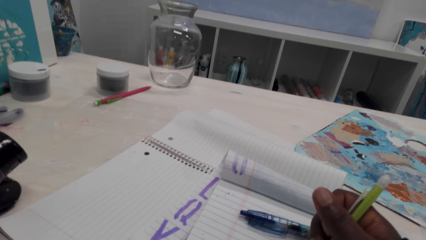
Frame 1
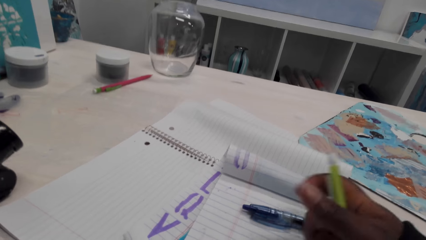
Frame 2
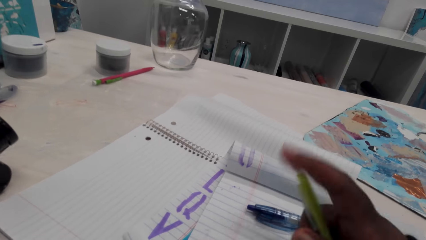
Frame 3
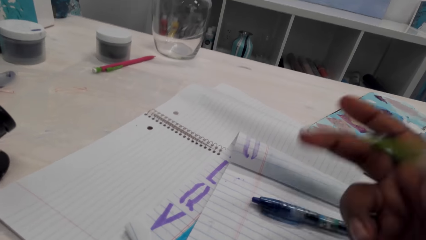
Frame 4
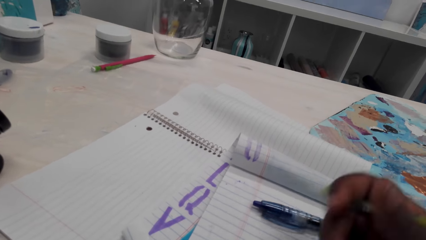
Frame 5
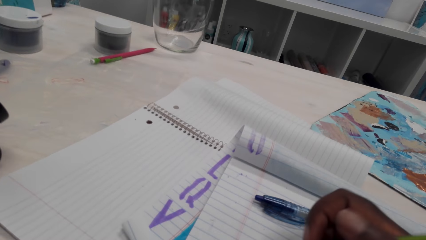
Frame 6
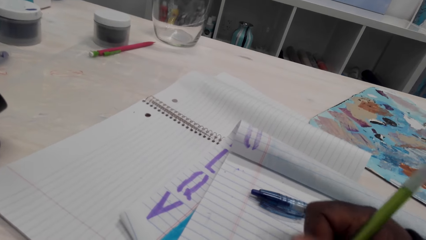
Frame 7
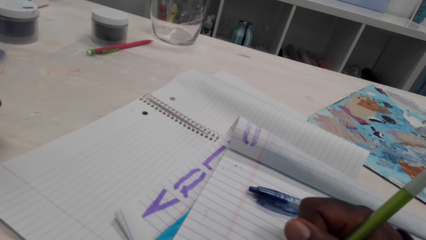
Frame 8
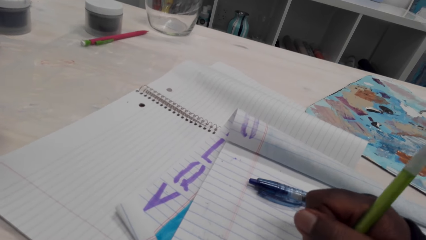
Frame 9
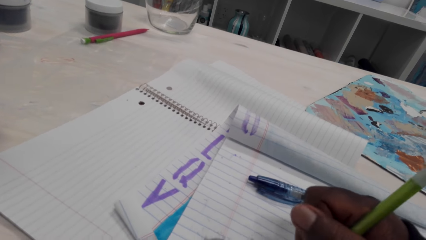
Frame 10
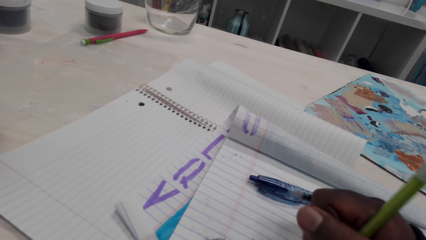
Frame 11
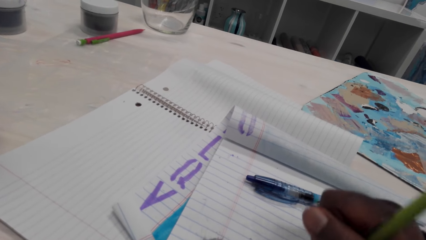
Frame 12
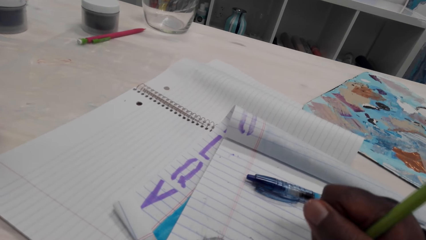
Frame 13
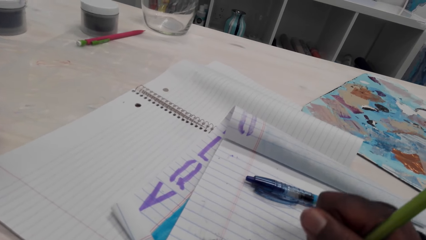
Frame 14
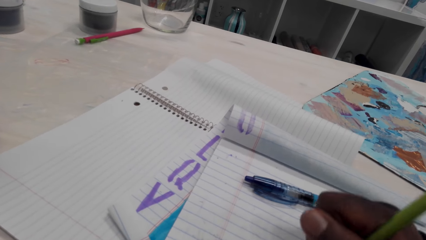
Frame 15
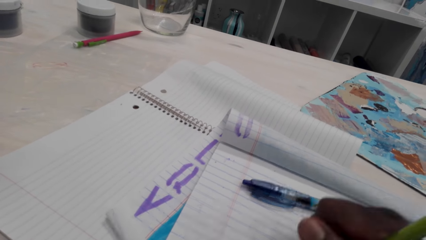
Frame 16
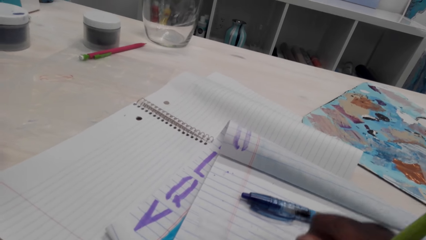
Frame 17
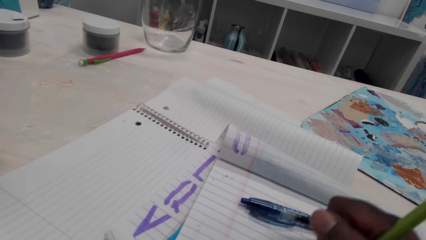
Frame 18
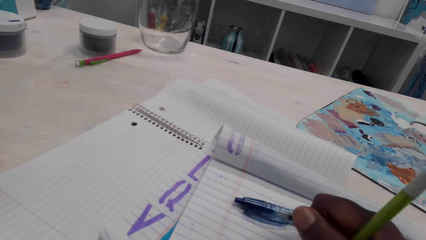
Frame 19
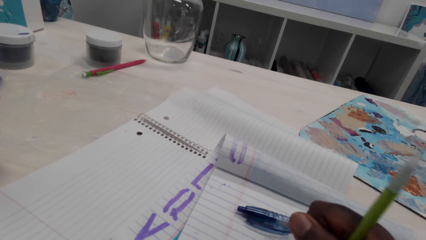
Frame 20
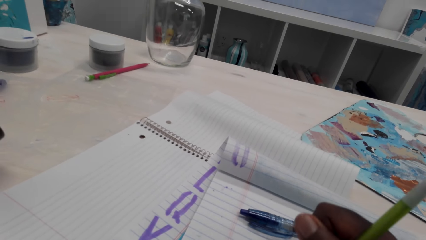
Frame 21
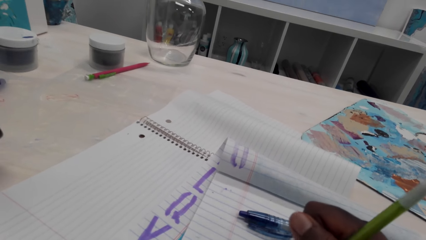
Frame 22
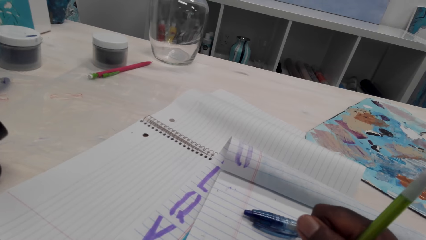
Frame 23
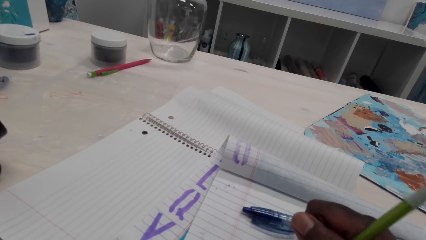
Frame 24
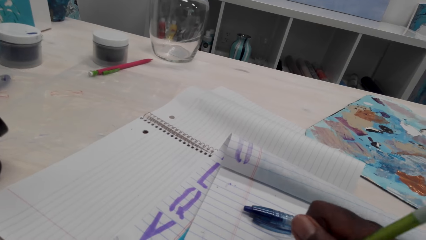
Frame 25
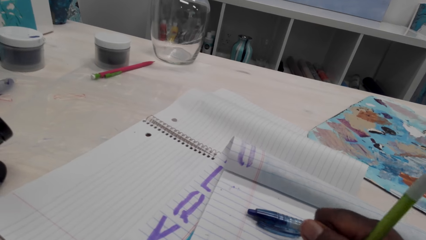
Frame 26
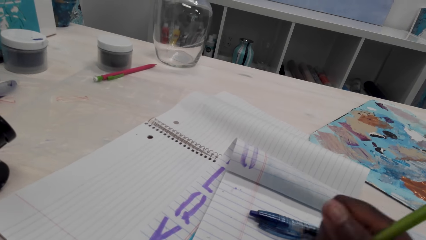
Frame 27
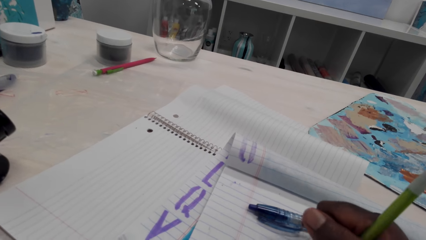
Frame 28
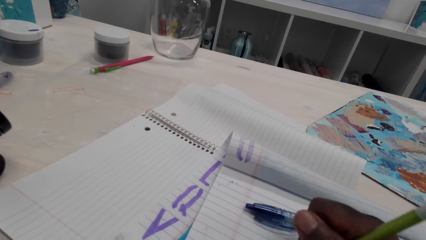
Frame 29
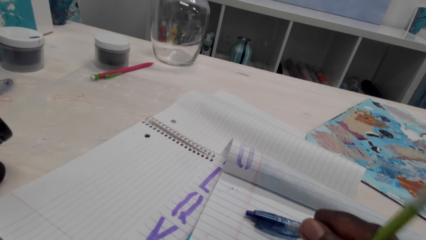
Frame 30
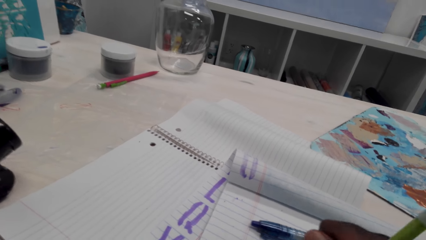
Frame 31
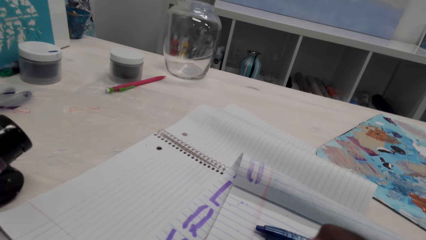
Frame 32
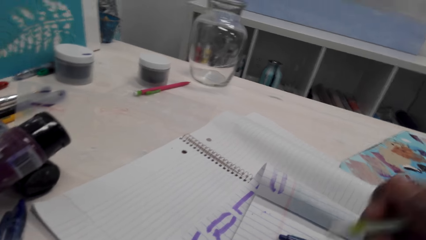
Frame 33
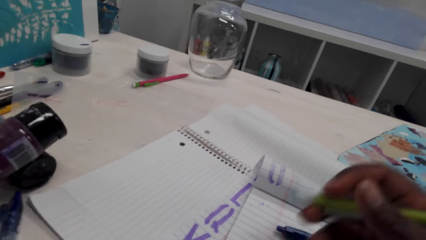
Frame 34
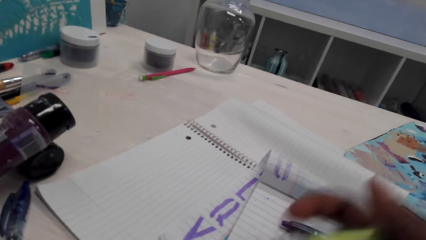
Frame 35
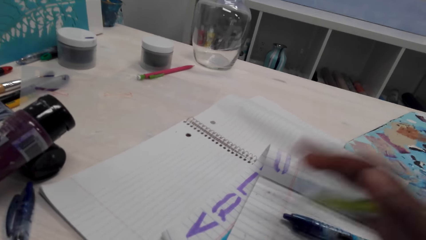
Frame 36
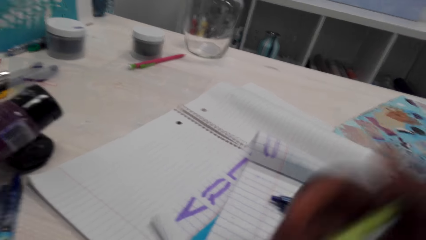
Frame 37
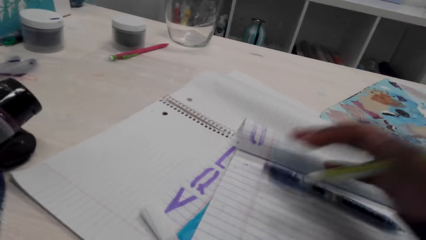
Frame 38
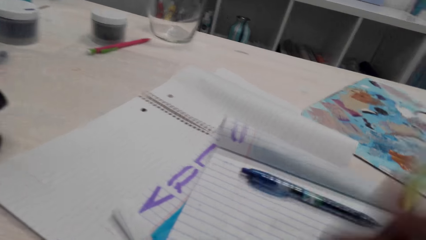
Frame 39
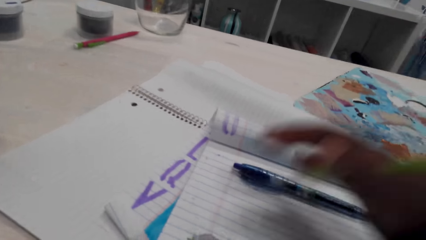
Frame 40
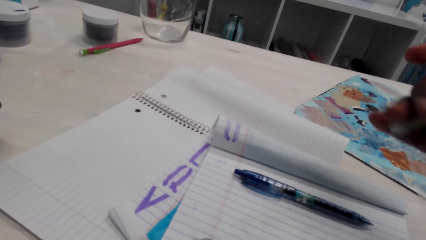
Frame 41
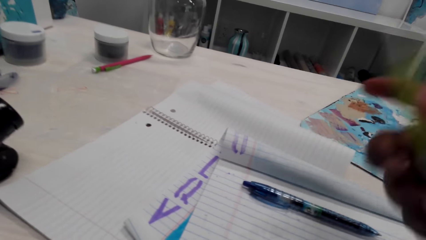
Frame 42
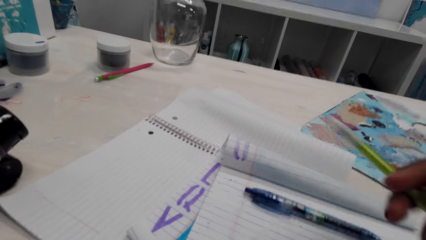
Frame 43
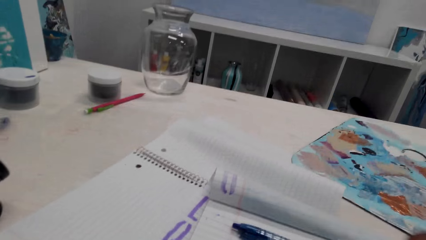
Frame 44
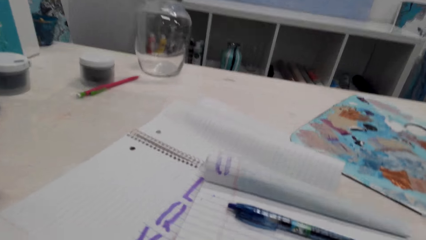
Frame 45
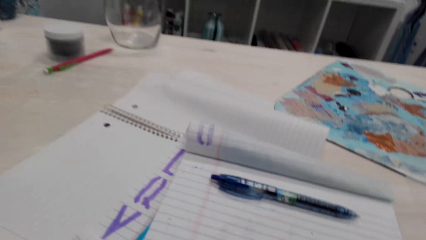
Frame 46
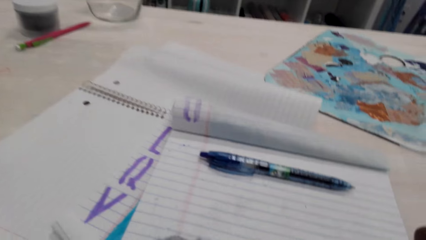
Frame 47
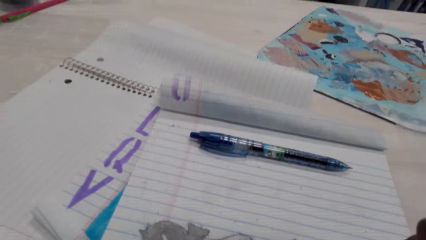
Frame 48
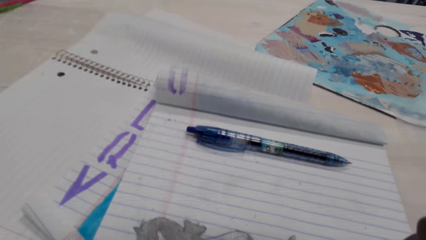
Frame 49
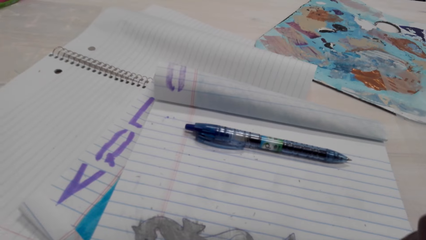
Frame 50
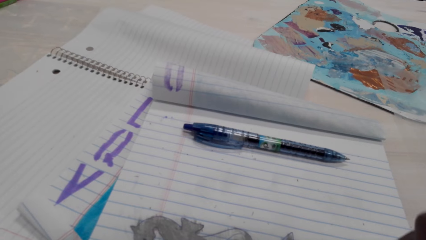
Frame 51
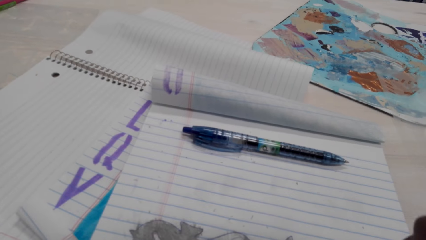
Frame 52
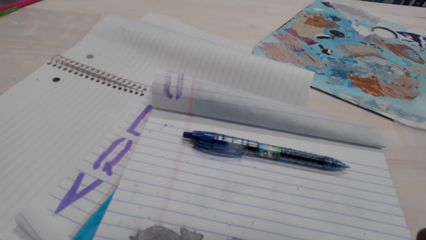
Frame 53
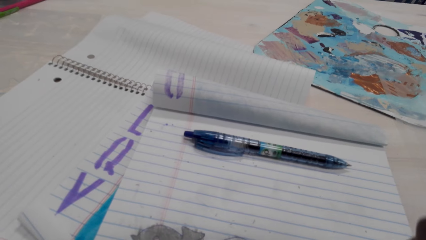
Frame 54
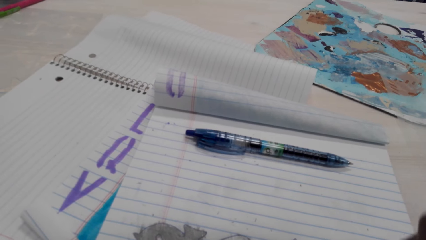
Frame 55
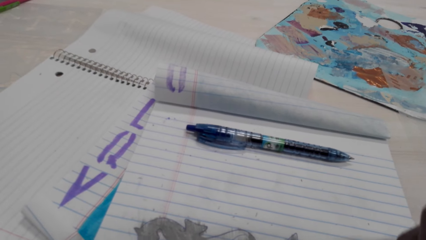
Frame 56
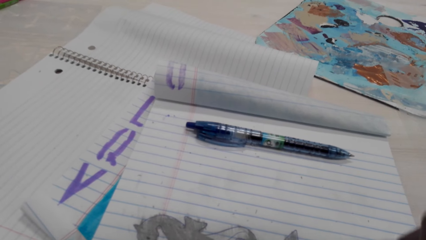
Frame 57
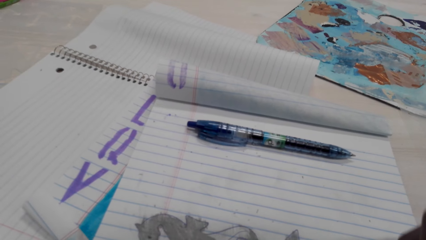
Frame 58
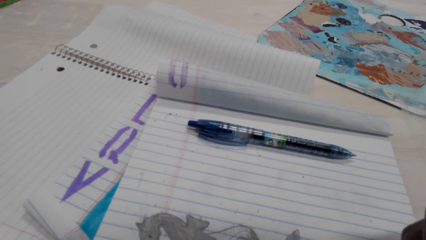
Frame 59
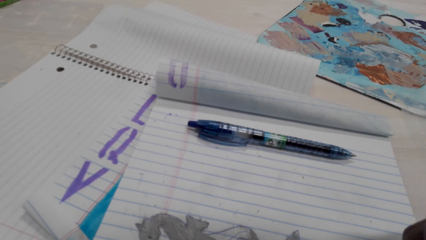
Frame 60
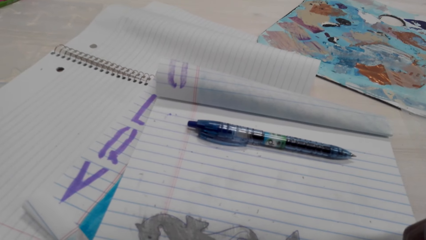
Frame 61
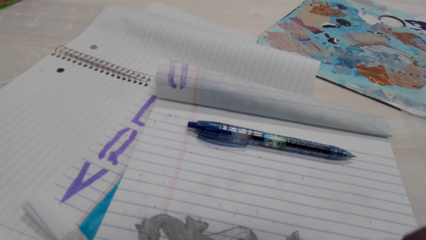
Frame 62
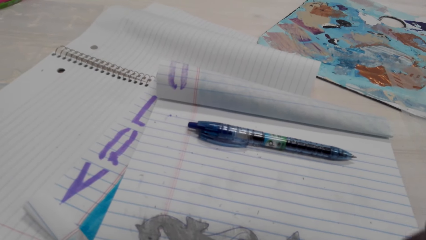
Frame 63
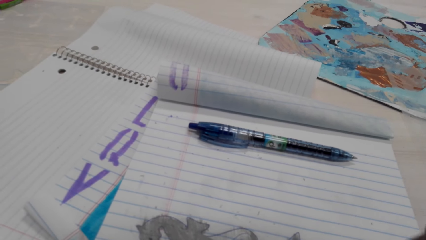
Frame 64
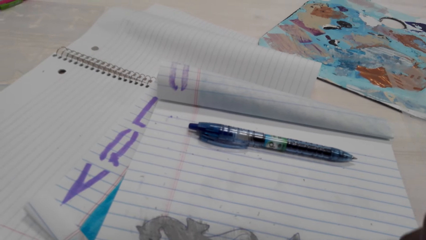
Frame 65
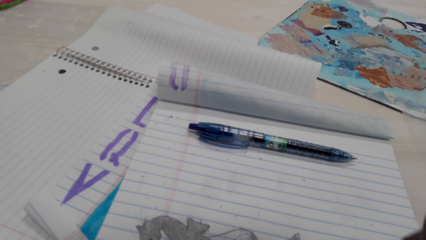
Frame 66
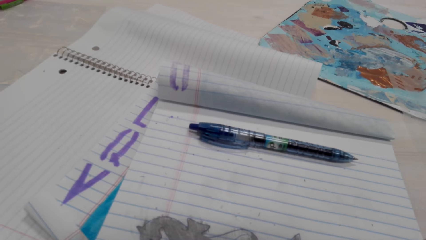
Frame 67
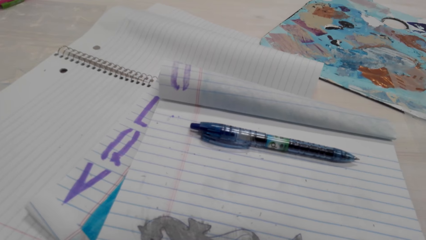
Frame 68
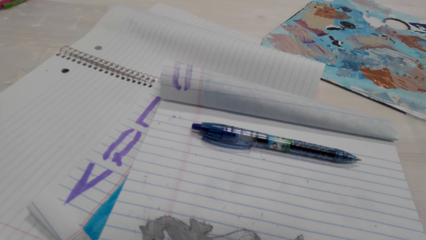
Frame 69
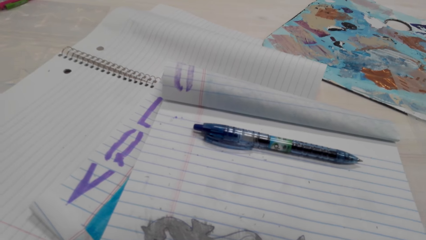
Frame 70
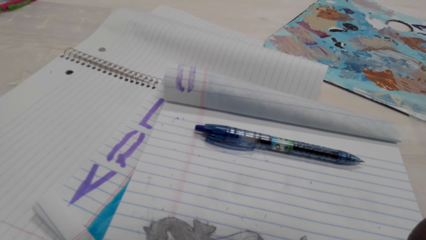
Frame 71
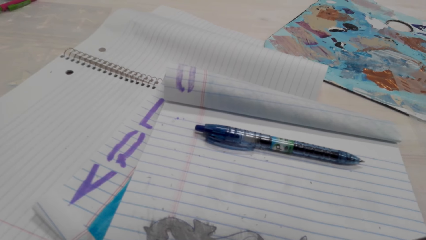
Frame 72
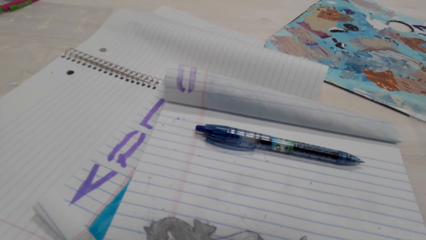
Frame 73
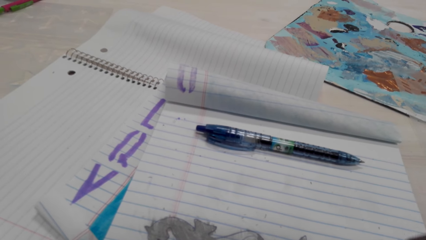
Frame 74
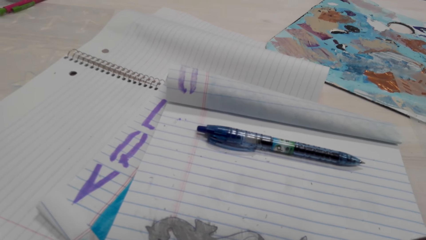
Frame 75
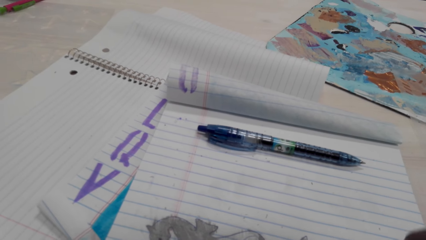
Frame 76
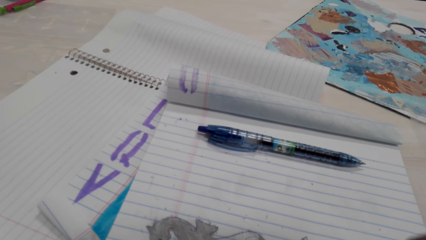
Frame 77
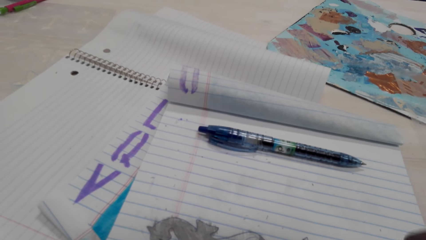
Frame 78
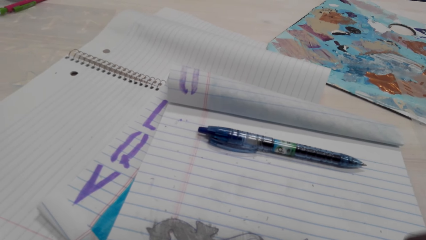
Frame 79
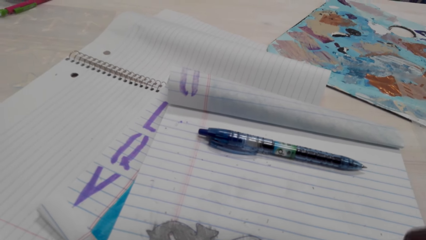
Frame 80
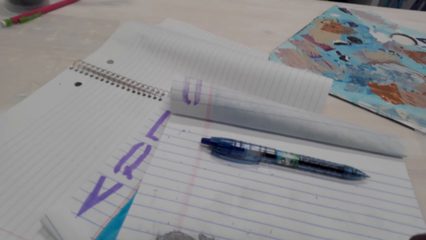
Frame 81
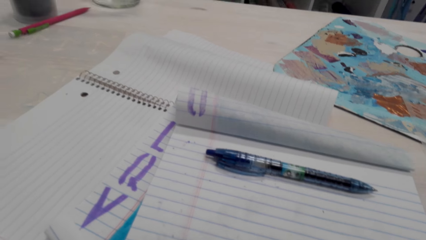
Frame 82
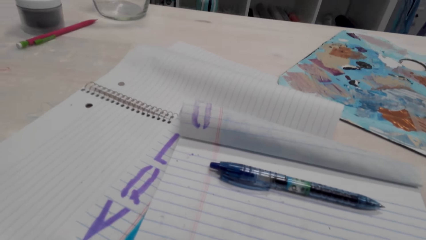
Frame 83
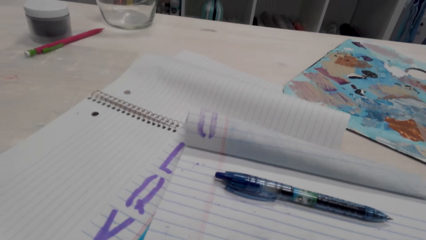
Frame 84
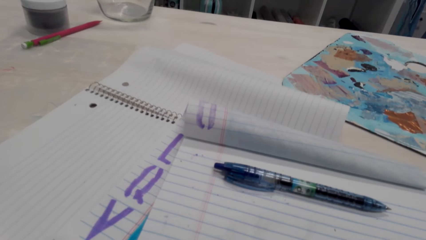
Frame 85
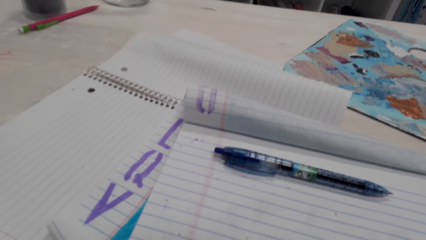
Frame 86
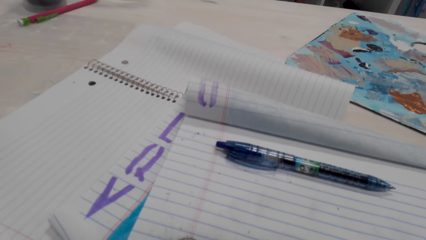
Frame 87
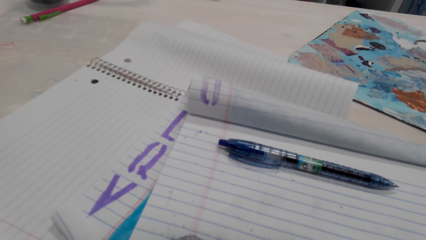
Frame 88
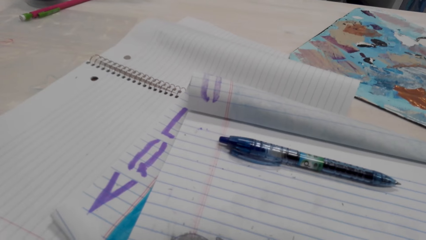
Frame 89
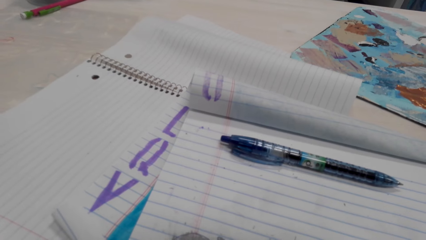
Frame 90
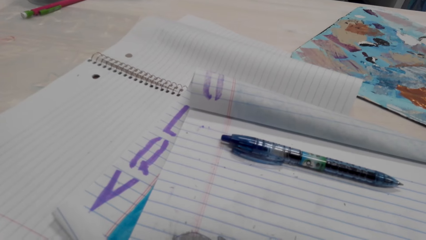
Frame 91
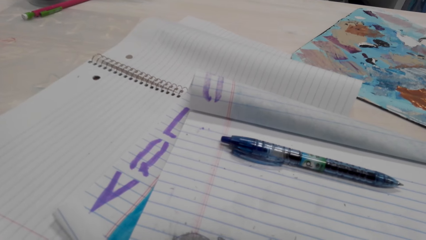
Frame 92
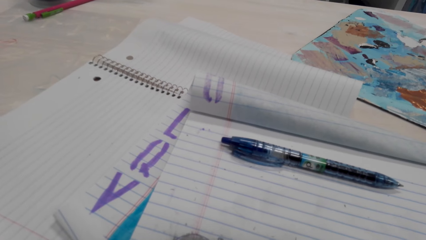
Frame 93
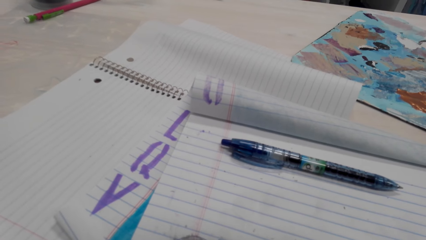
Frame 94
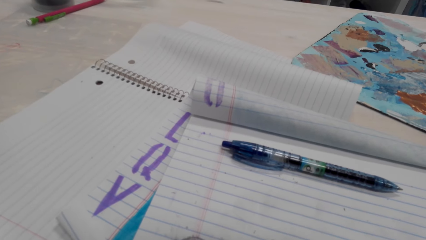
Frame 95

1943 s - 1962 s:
The camera wearer adjusts the pencil. They rub on the book with the pencil rubber. They talk on the phone. They wipe on the book with a hand. They adjust the pencil. They color on the book with the pencil.
